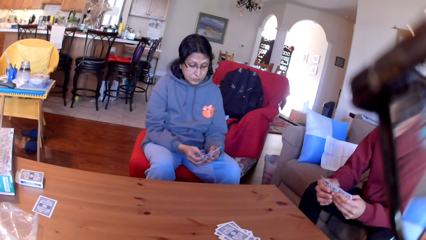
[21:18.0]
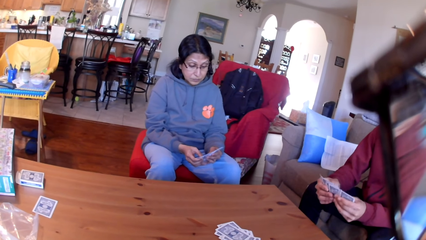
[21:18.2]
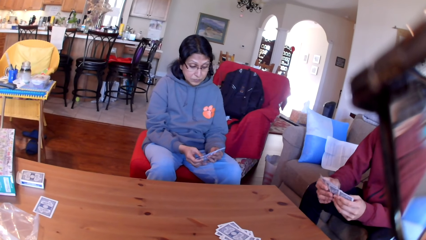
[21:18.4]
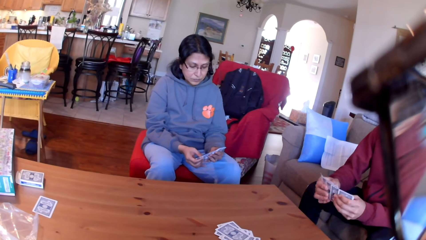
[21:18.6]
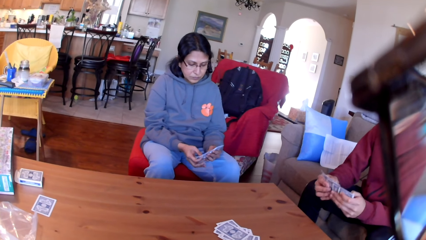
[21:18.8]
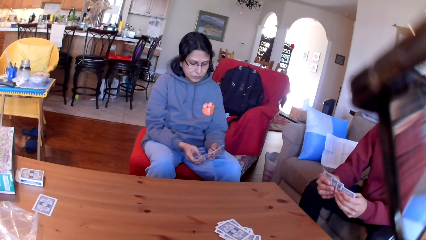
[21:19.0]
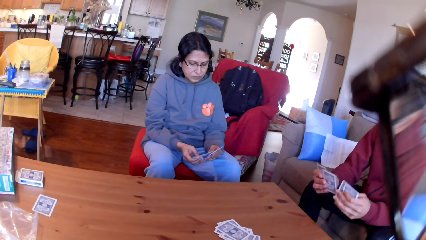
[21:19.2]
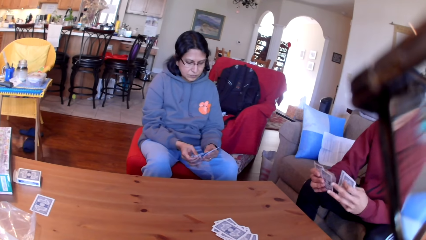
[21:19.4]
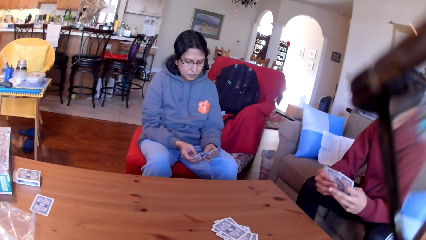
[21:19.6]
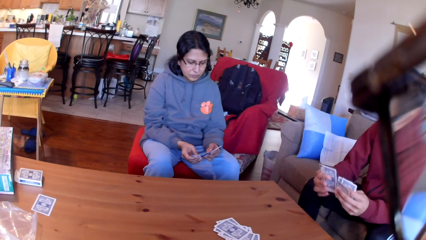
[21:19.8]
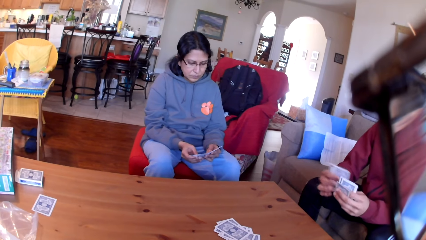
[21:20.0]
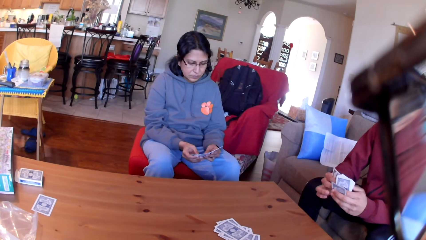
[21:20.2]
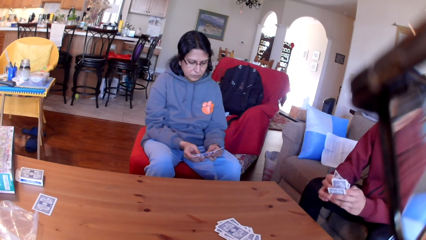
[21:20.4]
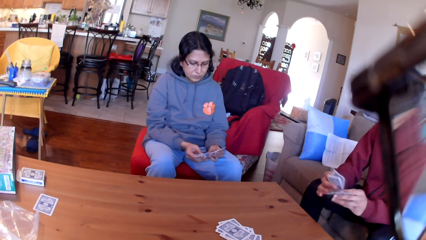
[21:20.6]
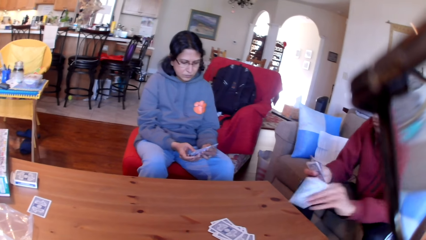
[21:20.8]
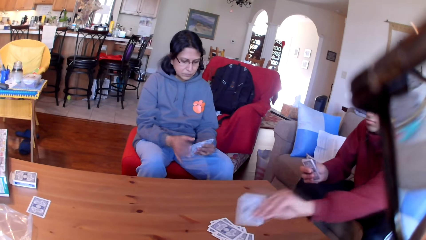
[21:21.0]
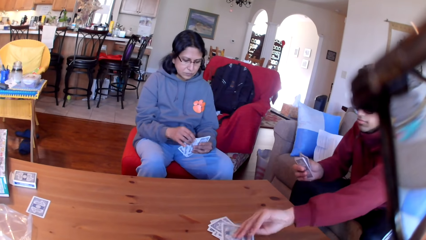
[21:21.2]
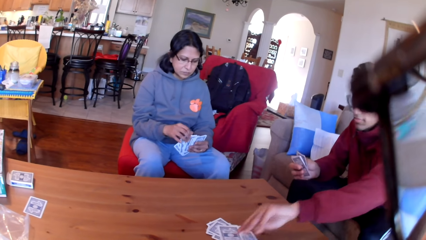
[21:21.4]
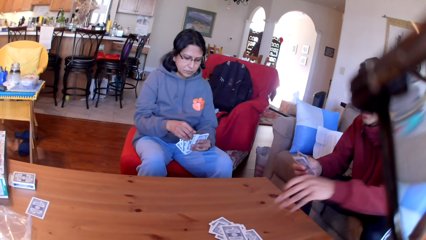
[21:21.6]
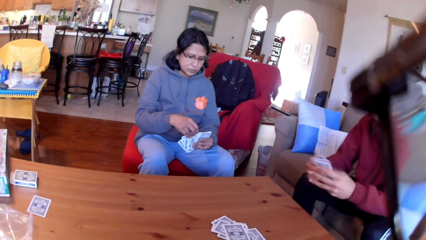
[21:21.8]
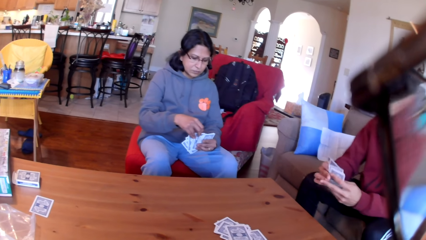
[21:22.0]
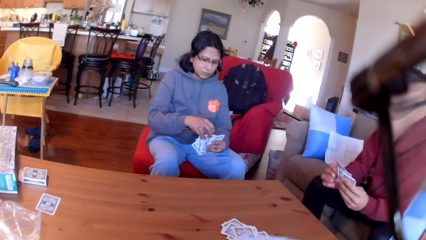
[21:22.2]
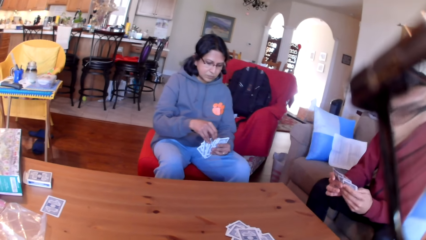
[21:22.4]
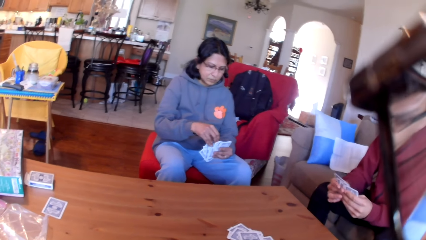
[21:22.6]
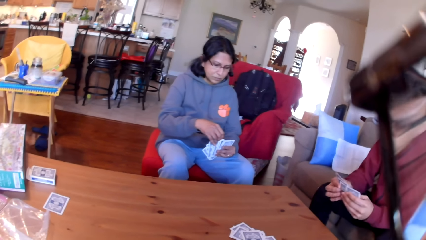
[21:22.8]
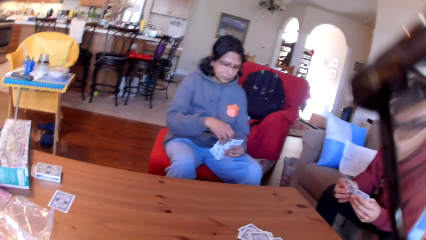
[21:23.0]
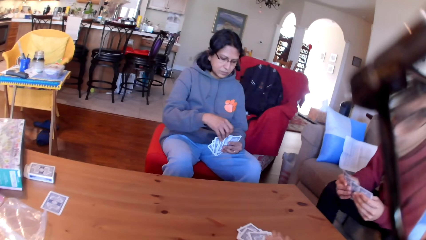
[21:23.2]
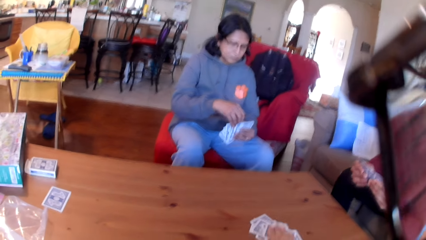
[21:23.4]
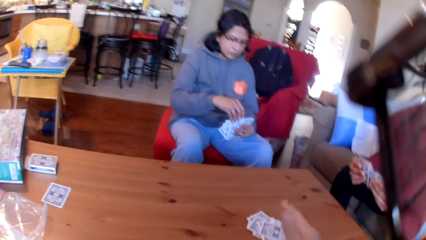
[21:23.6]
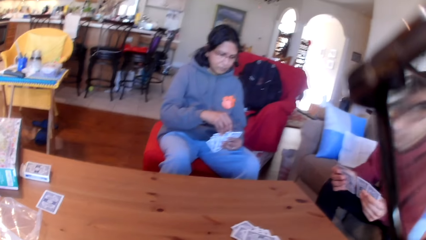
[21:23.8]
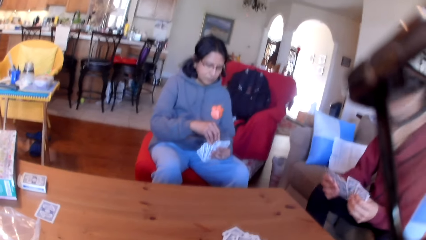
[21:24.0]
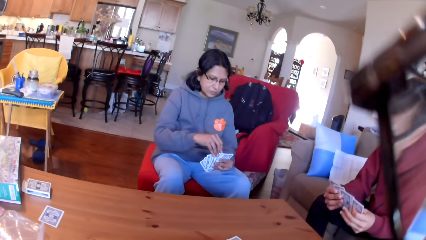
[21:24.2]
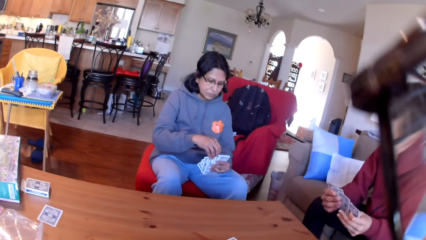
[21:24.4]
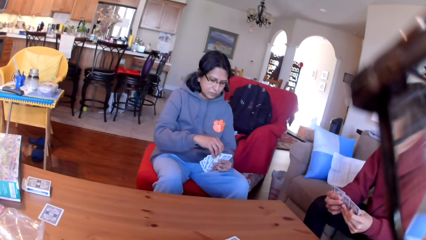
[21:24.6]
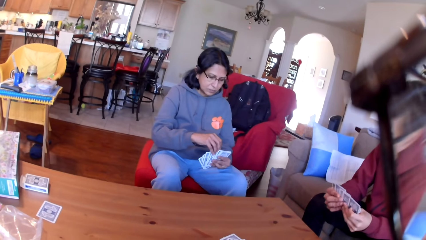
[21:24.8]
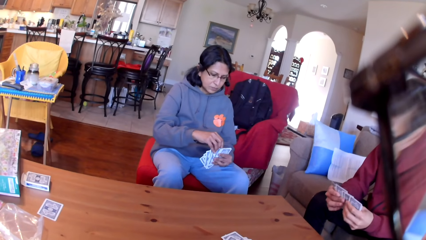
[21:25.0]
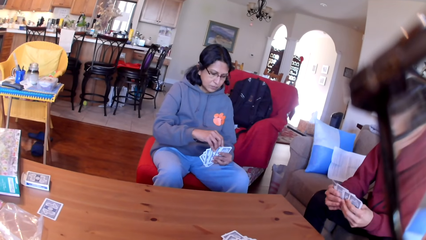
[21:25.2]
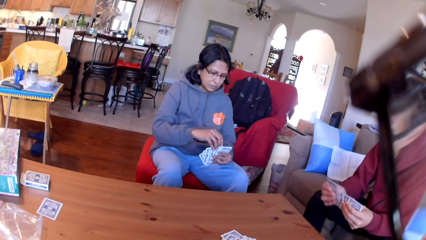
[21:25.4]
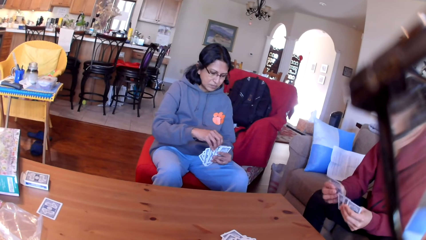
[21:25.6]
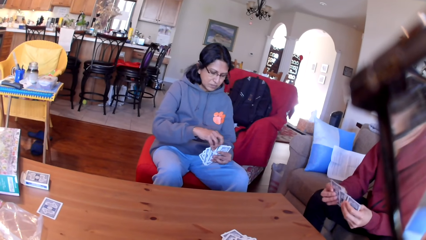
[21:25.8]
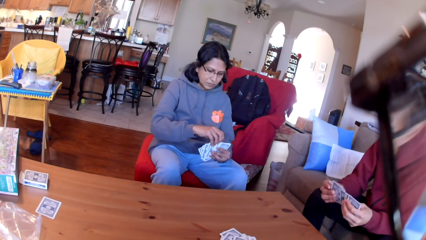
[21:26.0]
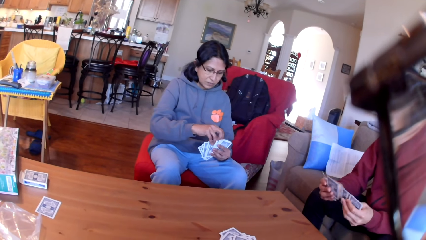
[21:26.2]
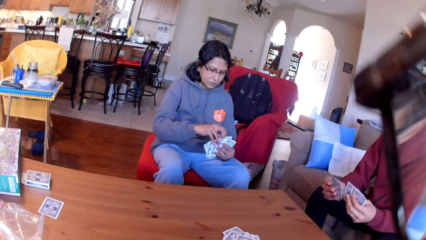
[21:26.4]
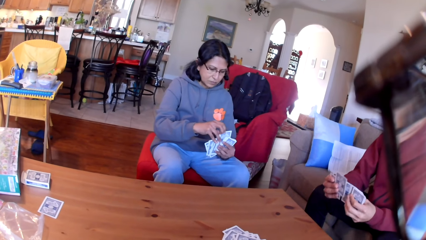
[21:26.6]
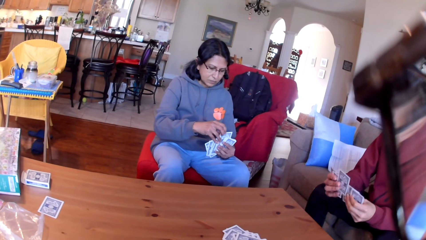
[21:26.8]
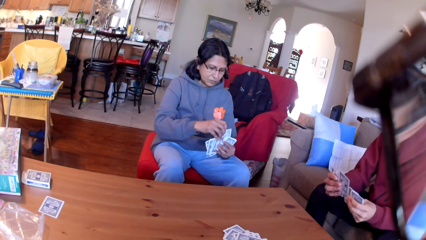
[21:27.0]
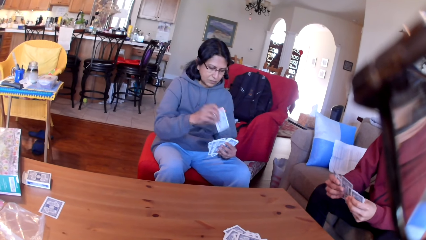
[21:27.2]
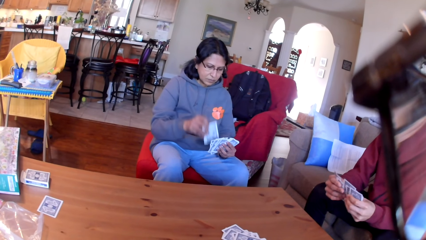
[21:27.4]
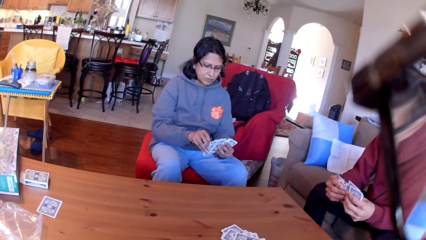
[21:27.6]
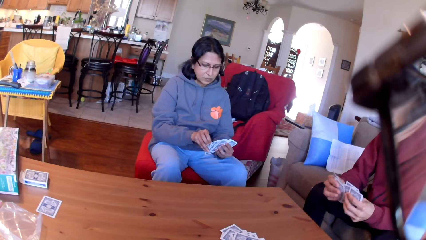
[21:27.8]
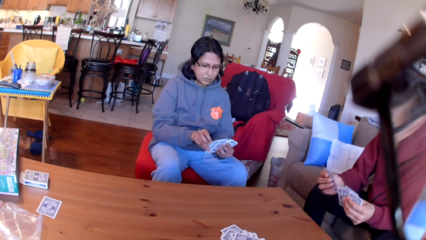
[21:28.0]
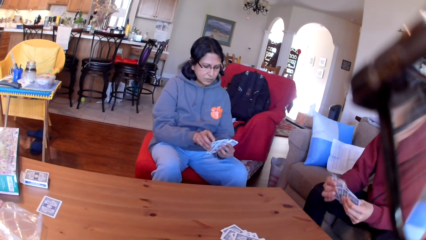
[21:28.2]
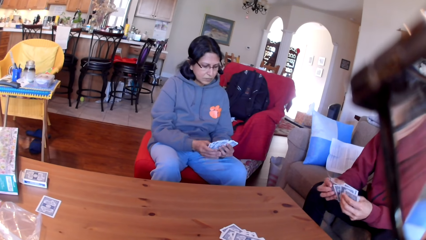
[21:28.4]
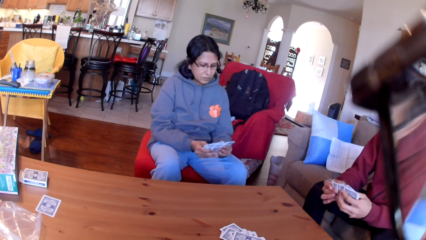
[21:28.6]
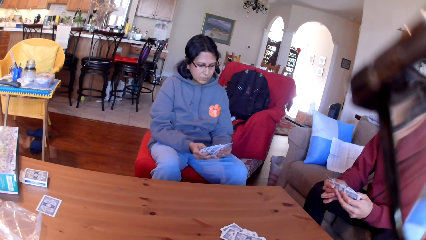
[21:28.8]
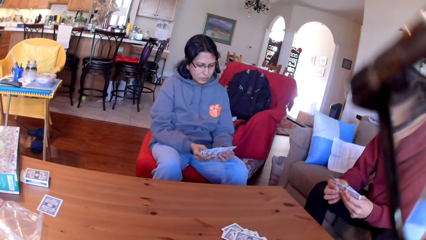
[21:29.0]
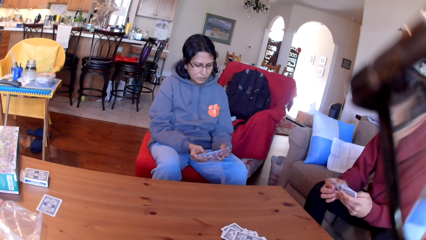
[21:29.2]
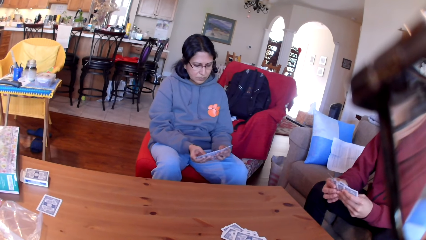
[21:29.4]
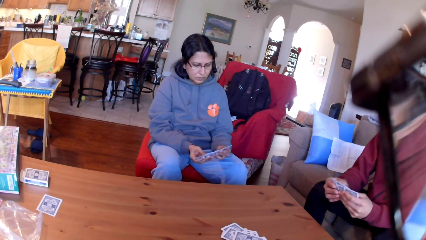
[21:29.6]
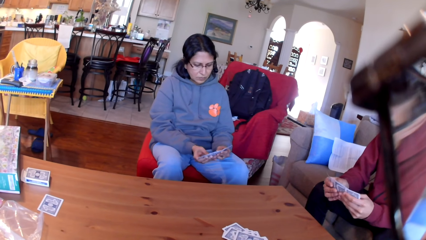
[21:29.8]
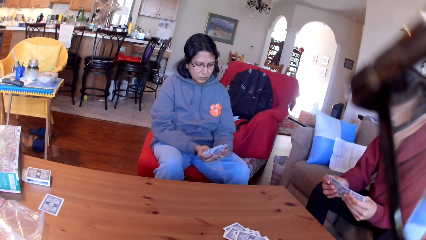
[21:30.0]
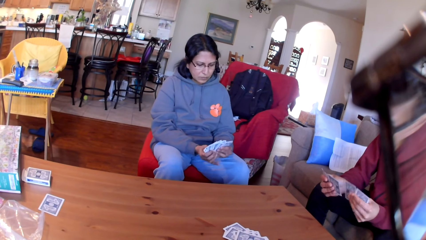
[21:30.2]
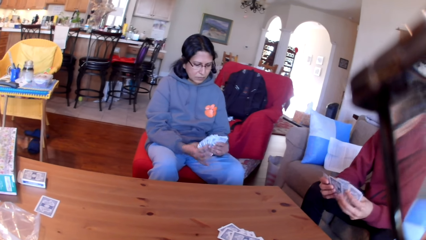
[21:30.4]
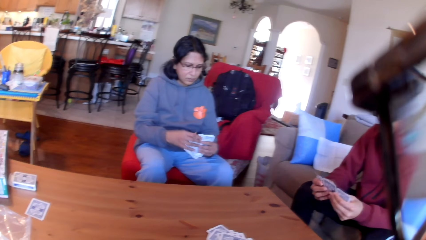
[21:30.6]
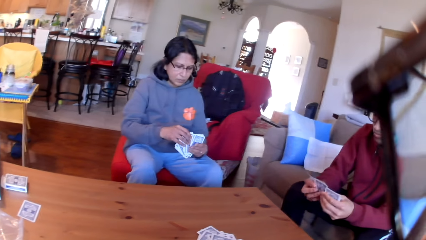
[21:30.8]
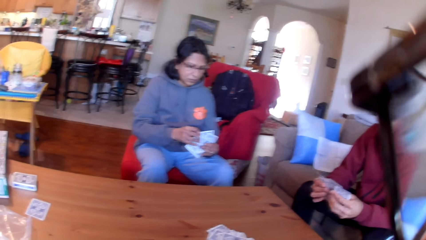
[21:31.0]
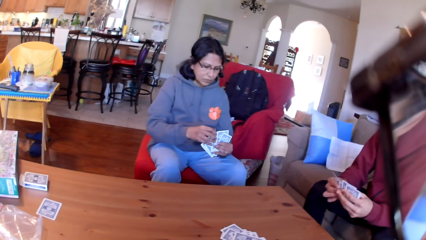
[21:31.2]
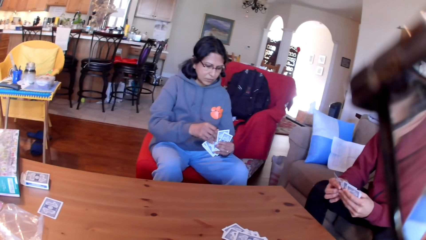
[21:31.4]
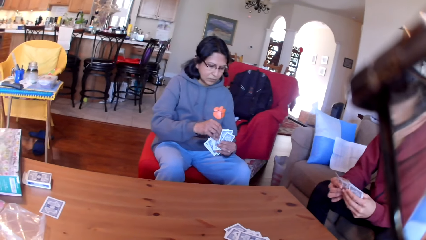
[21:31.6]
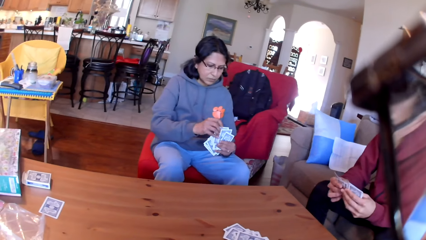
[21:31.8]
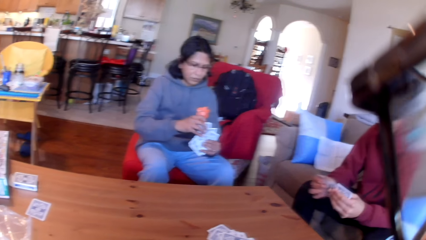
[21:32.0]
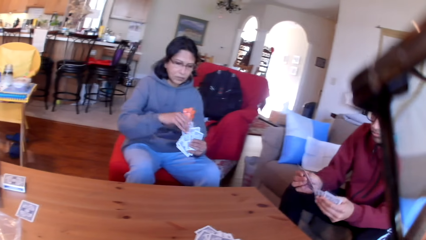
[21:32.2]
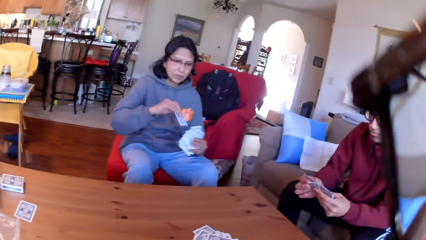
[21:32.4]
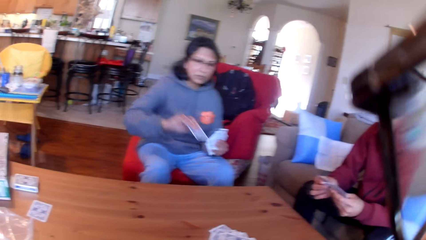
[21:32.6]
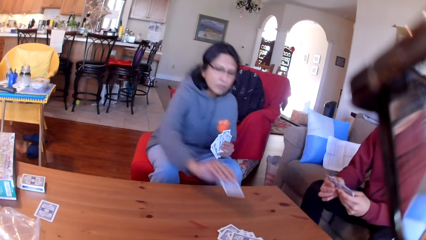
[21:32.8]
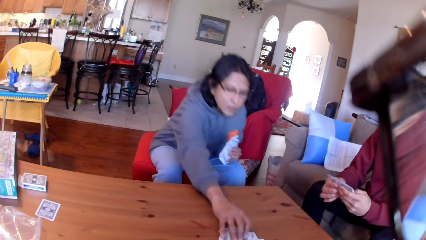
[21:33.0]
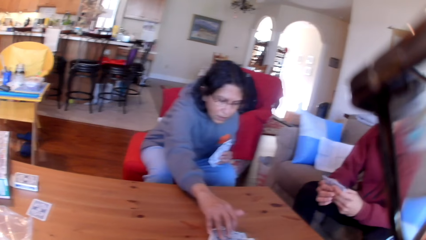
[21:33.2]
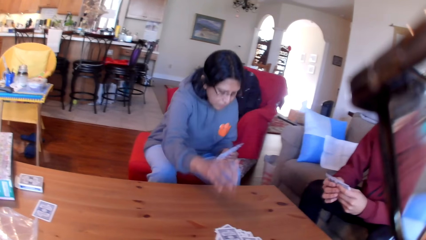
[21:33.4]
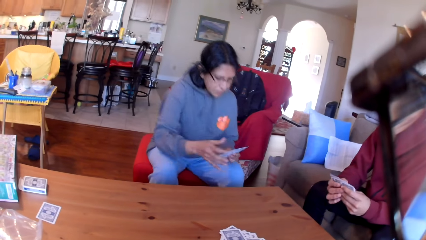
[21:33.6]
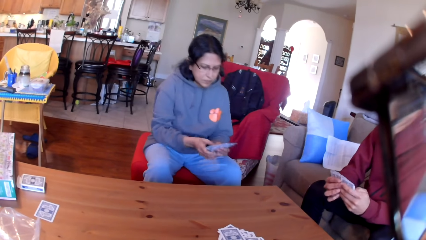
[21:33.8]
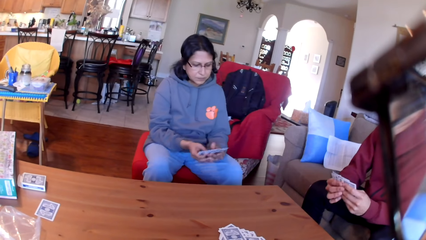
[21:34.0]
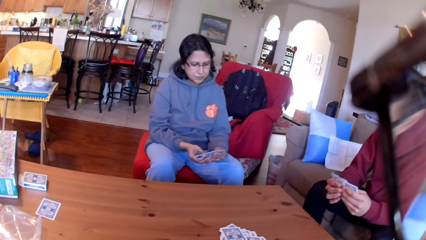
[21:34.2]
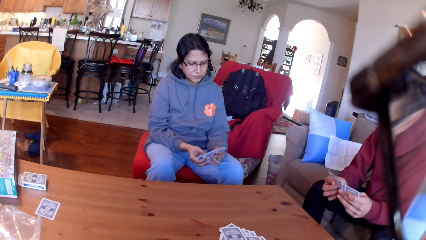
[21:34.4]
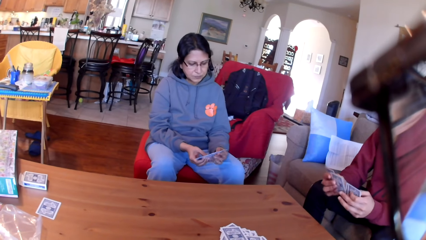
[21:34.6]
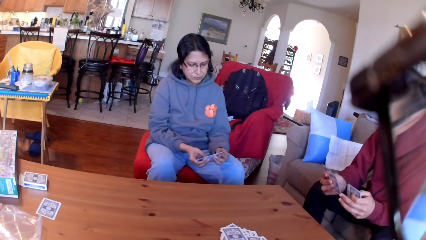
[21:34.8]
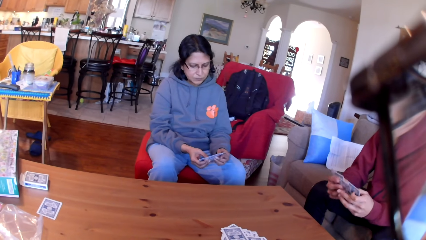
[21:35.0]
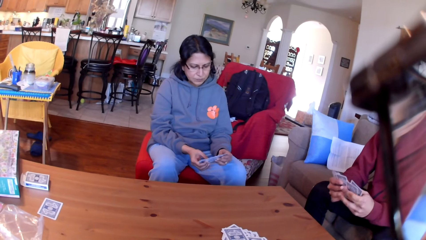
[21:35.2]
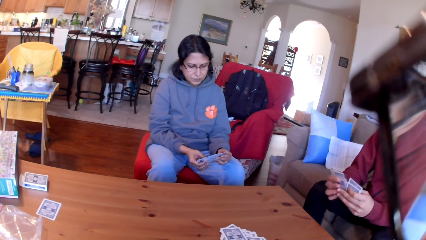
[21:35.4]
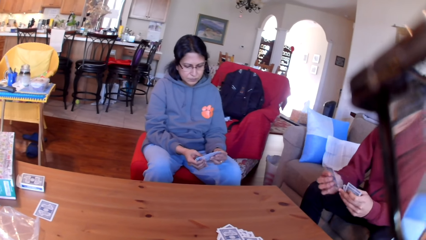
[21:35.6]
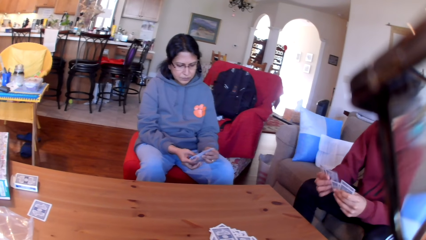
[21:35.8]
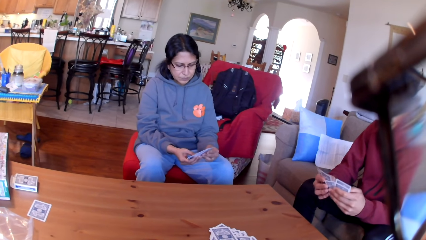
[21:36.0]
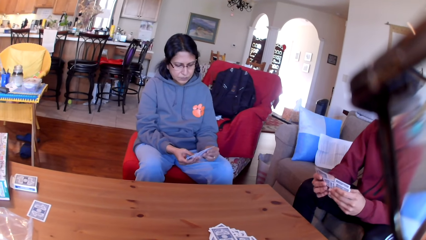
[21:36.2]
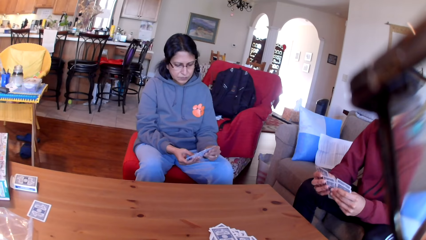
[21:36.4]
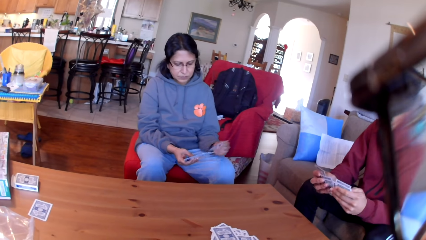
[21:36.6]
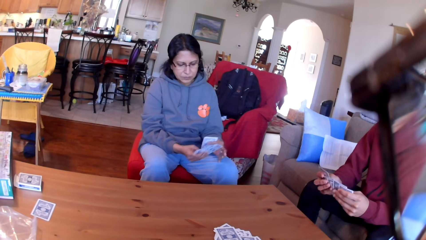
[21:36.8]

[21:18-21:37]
A woman moves the cards in her hands. A man puts the card on the table. The camera wearer puts the card on the table. The man moves the cards in his hands. The woman moves the cards in her hands. The woman puts the card on the table. The man moves the cards in his hands.
